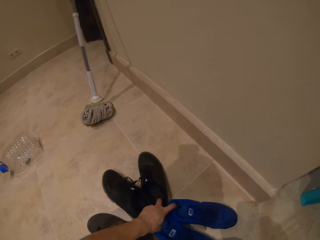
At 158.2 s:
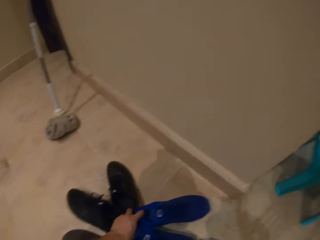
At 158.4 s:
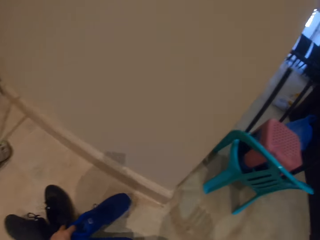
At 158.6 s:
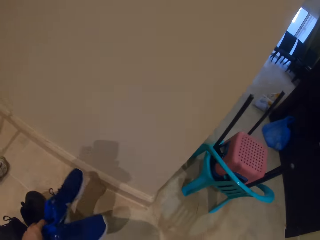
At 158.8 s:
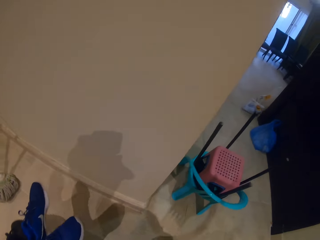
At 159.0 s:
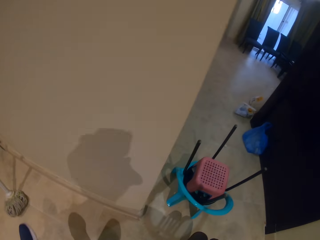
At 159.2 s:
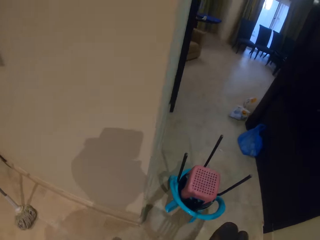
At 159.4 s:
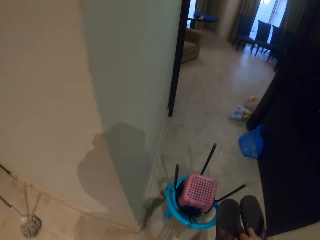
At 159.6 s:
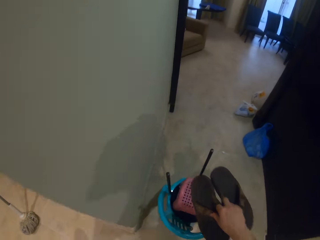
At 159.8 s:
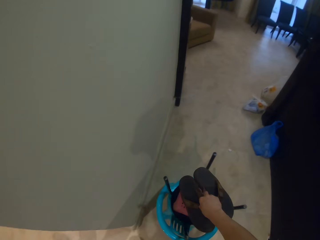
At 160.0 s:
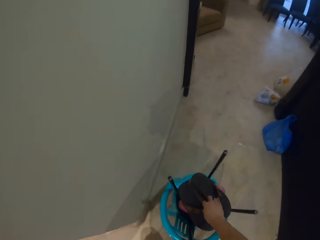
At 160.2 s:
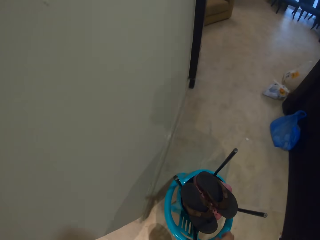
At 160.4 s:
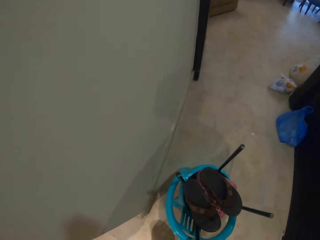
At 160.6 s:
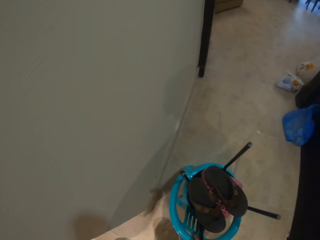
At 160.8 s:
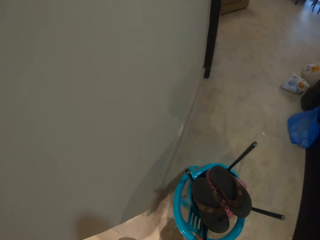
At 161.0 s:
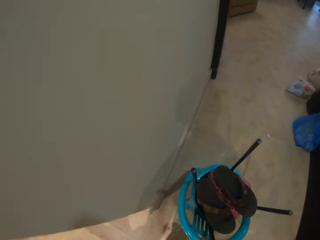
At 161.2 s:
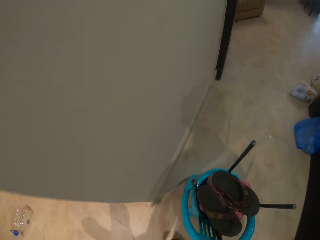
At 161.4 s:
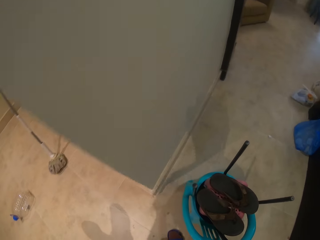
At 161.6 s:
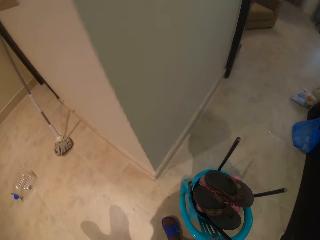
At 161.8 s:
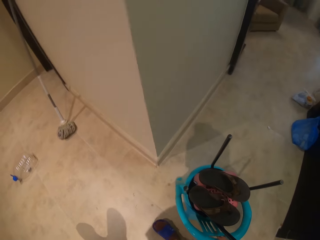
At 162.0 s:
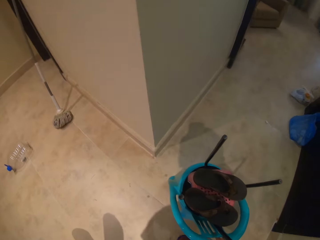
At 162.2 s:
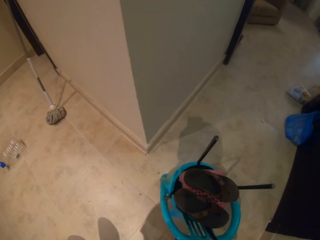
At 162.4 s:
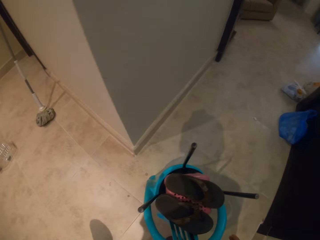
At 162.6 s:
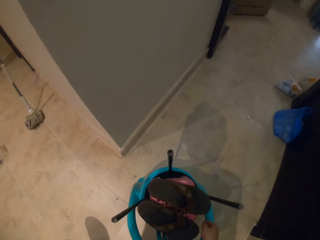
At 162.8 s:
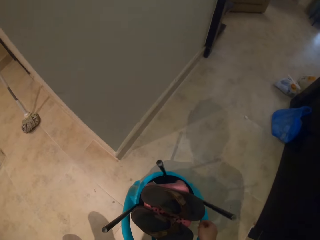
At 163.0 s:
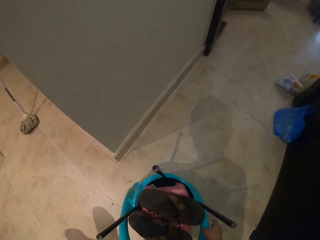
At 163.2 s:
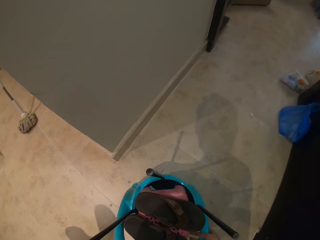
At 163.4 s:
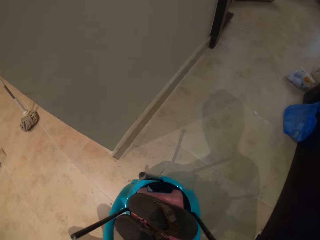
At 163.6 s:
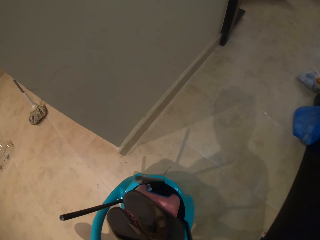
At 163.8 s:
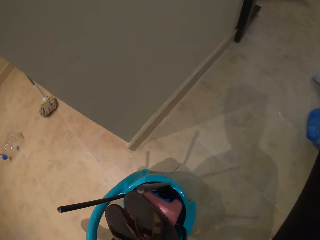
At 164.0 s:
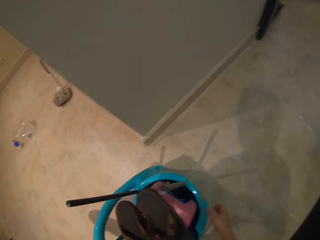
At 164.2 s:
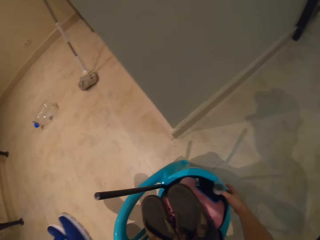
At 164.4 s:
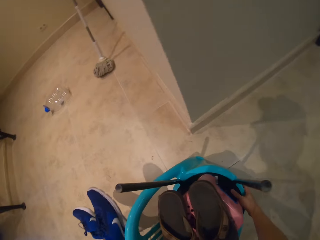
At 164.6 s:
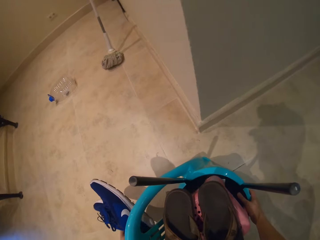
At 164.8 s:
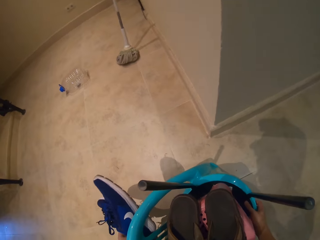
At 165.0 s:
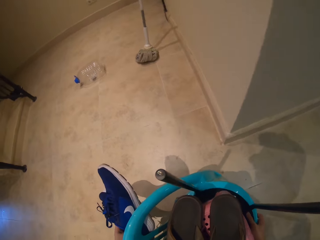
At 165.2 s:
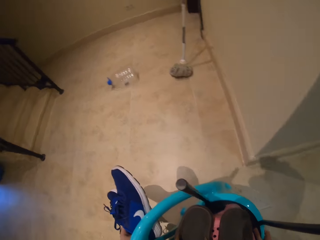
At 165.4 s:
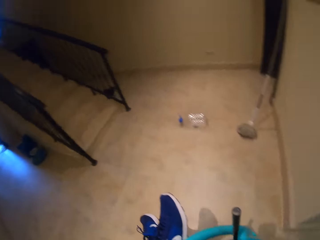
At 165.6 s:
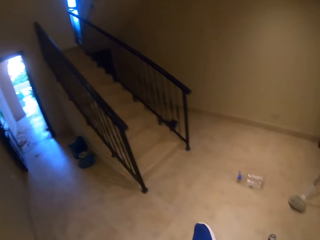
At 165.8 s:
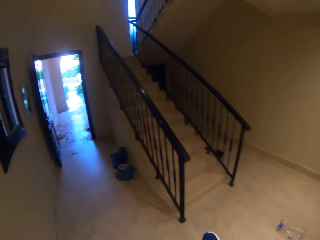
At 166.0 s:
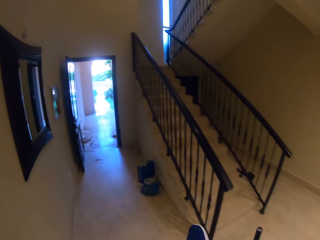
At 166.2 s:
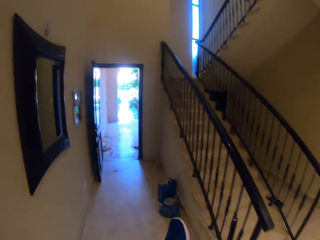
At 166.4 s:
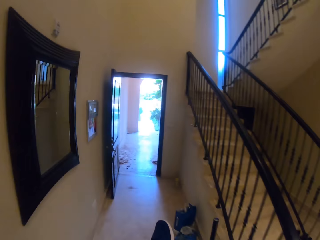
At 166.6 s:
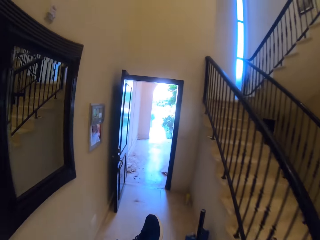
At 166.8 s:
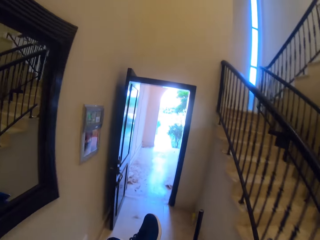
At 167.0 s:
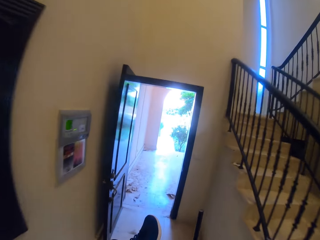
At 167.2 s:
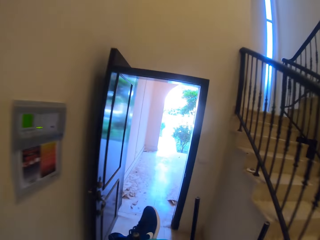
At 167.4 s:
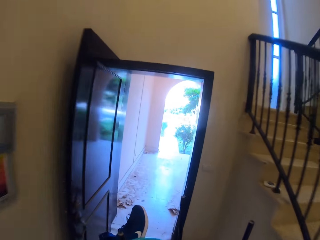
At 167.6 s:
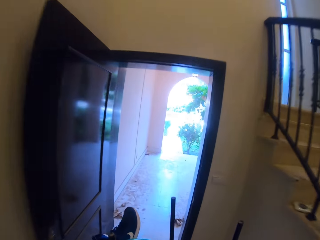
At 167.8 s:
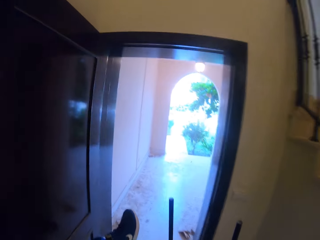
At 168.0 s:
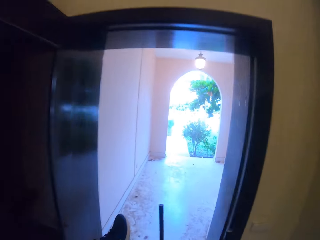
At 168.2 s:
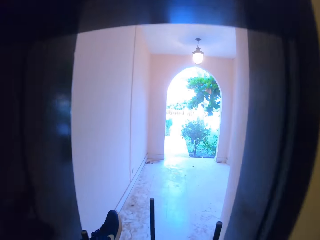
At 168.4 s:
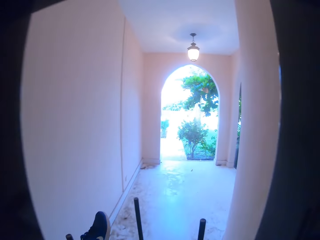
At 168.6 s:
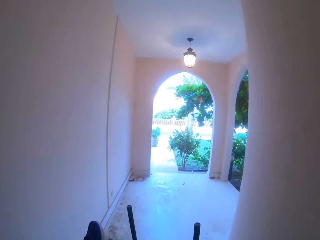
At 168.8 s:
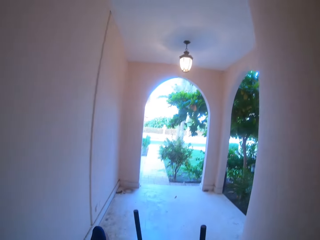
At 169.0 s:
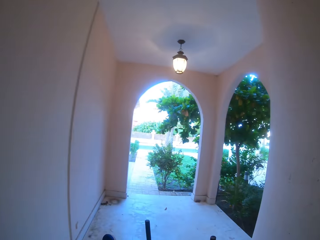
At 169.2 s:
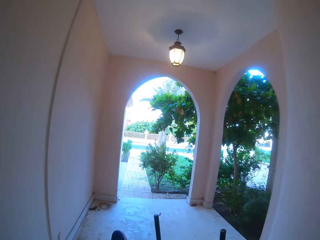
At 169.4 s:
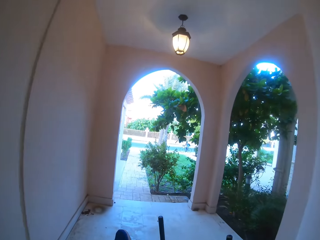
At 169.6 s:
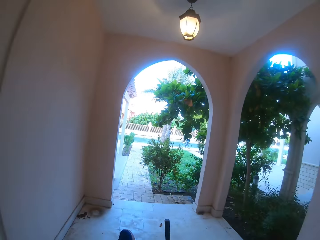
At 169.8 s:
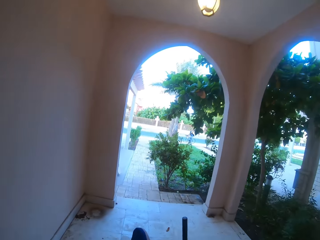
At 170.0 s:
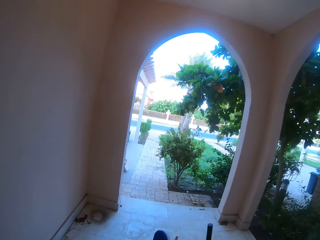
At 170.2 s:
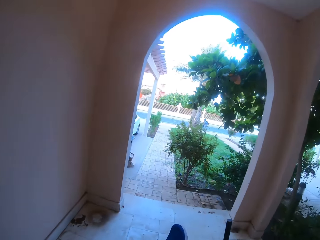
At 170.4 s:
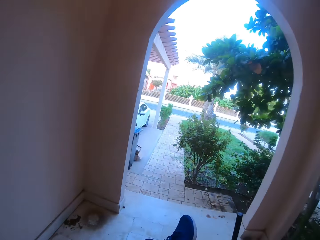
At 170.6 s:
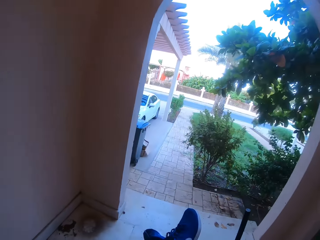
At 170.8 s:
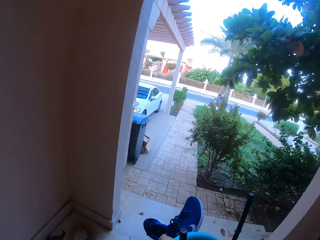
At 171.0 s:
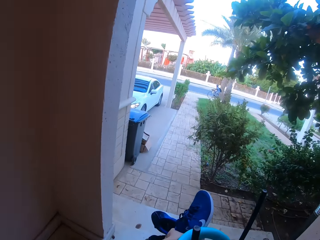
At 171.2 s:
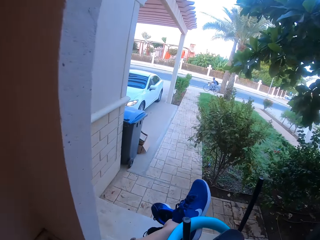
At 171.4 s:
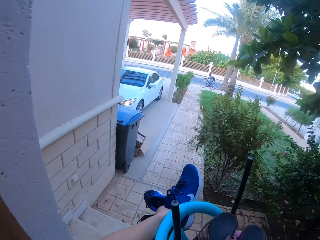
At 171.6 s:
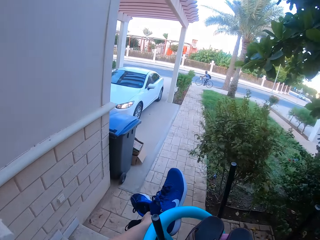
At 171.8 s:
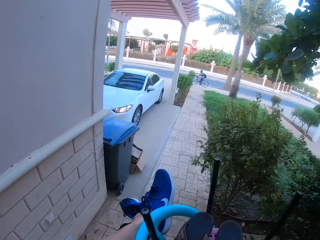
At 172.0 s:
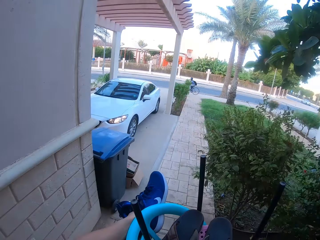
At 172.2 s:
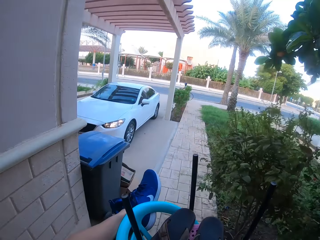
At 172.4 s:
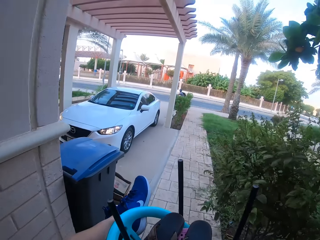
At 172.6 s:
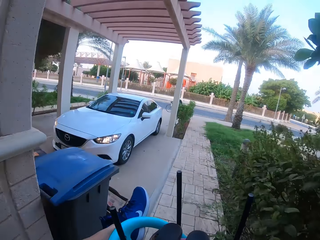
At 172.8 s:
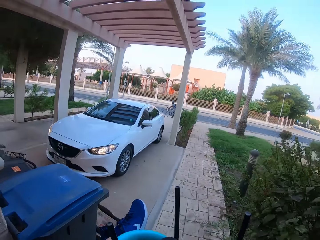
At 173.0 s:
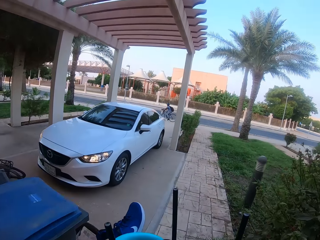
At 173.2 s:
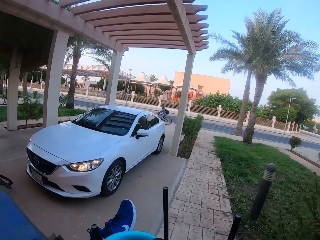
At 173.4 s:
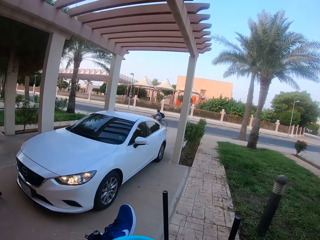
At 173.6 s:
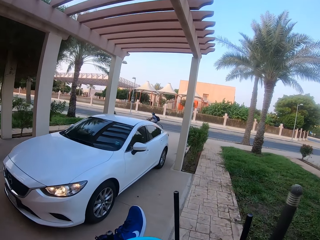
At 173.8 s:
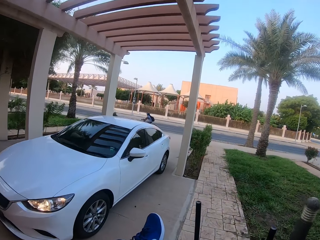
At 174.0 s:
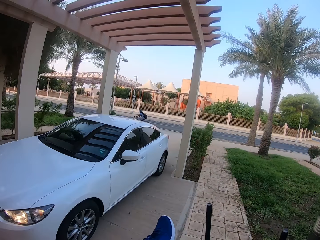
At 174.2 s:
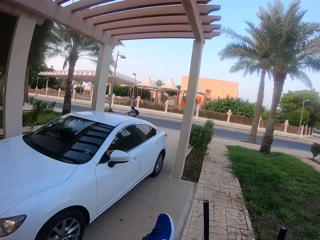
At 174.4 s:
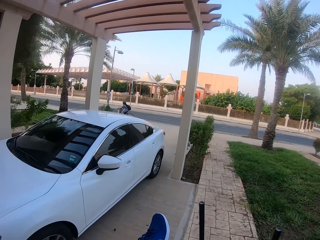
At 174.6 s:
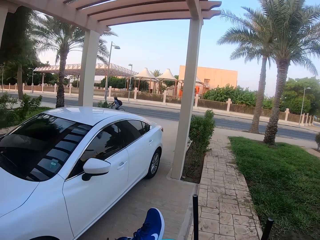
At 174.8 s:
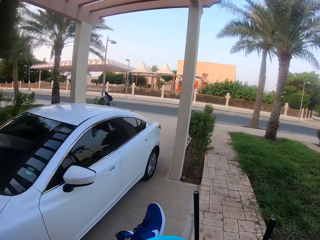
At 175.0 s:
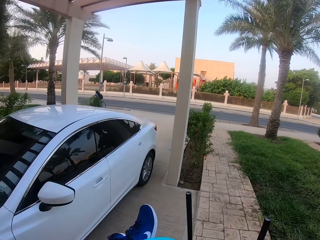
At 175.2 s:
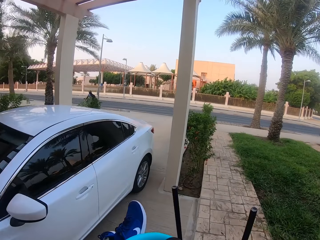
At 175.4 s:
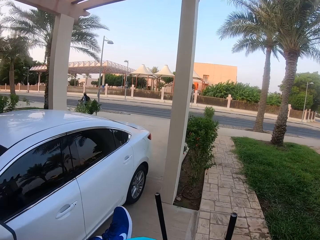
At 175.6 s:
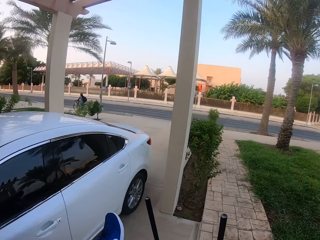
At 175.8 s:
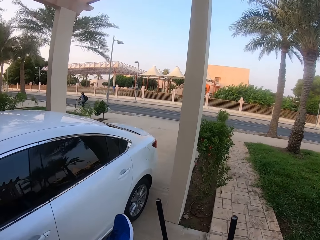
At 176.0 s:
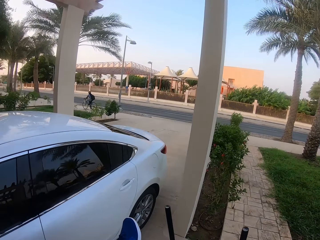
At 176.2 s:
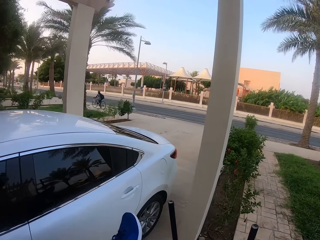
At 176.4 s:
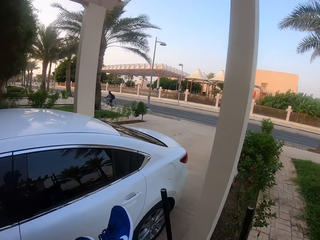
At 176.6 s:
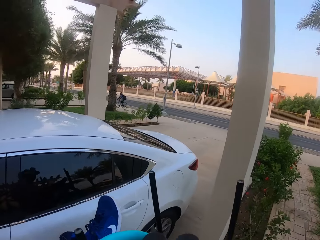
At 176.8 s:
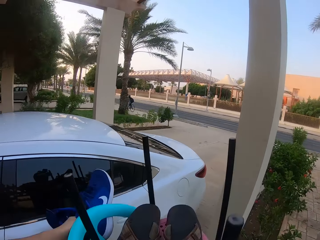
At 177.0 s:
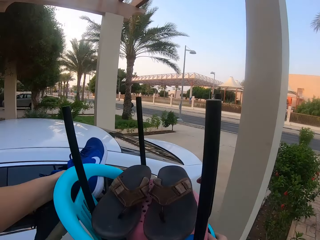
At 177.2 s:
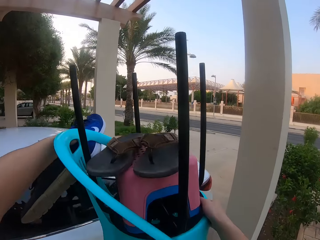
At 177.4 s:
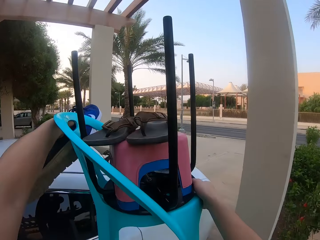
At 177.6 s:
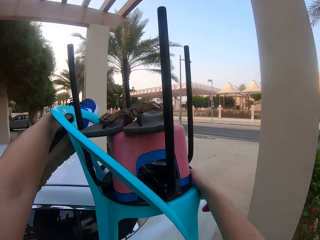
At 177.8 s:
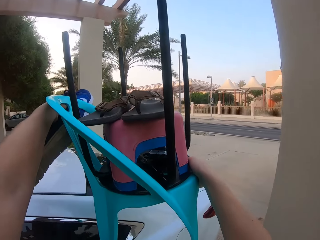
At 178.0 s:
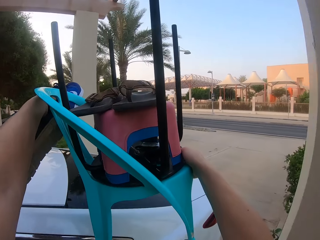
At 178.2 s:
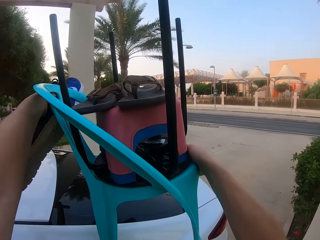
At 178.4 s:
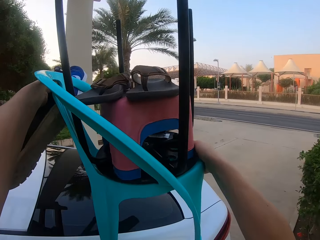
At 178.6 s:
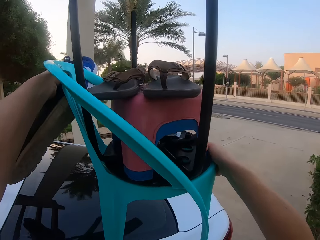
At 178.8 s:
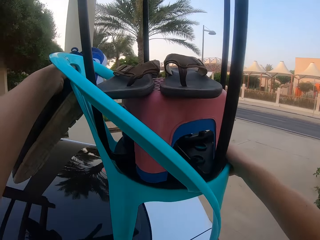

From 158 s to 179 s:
The camera wearer picks up some shoes. They put the shoes on the plastic chair. They touch the plastic chair. They carry the plastic chair. They walk and look around. They move towards the door. They get out of the house. They move towards the car.
